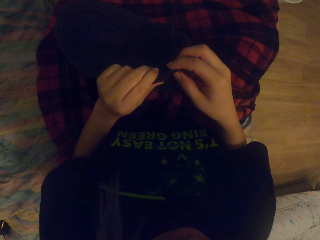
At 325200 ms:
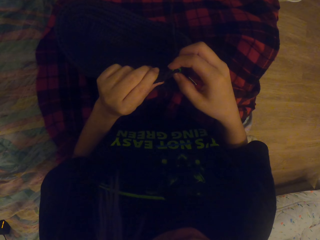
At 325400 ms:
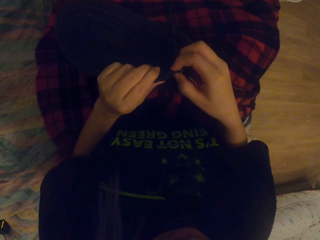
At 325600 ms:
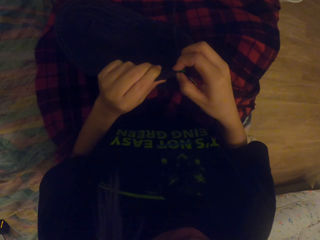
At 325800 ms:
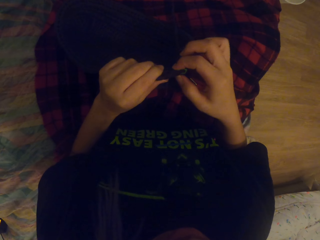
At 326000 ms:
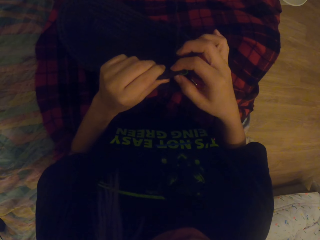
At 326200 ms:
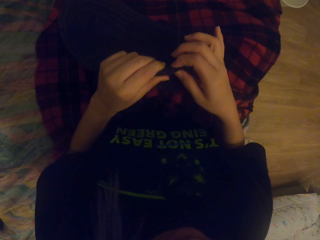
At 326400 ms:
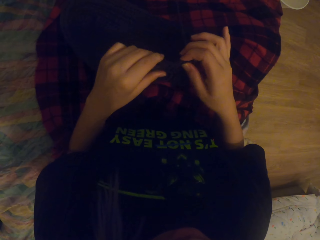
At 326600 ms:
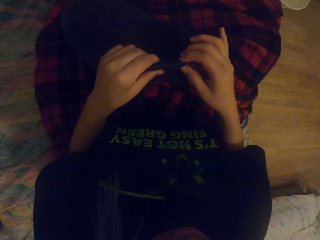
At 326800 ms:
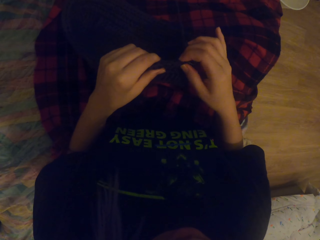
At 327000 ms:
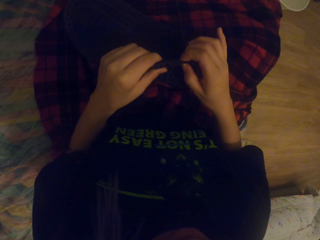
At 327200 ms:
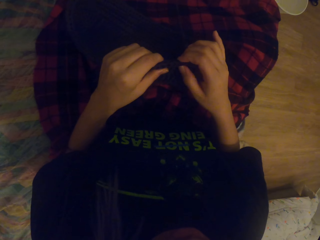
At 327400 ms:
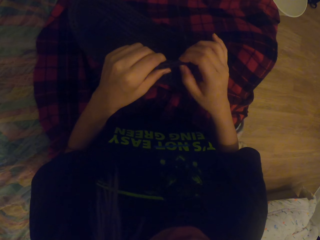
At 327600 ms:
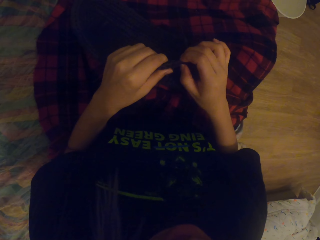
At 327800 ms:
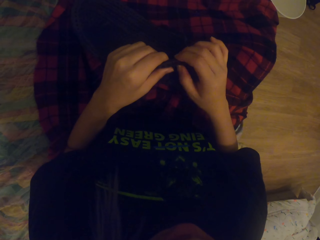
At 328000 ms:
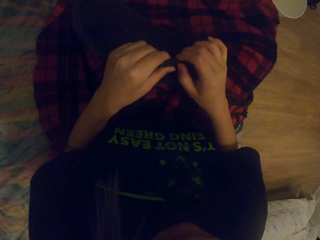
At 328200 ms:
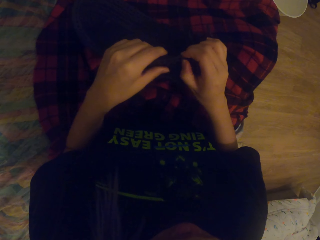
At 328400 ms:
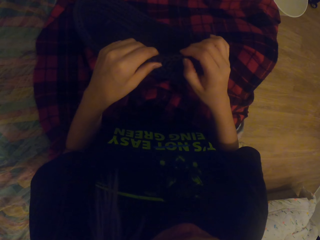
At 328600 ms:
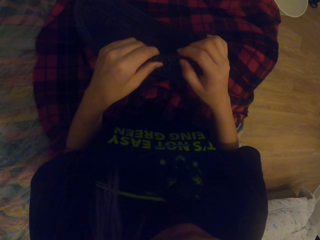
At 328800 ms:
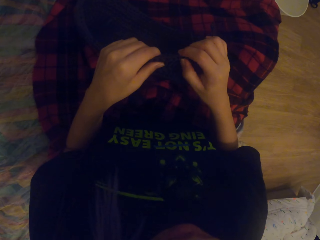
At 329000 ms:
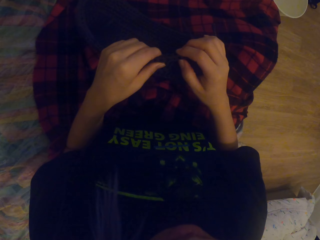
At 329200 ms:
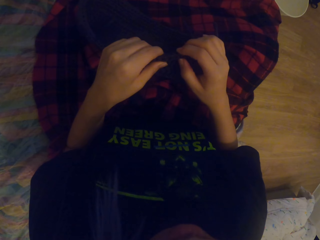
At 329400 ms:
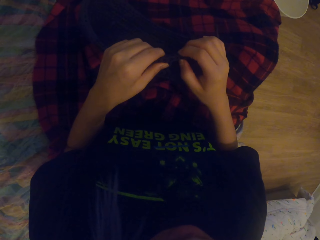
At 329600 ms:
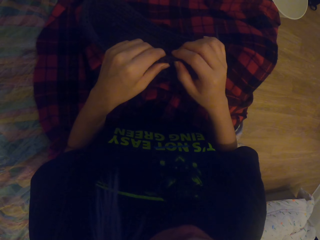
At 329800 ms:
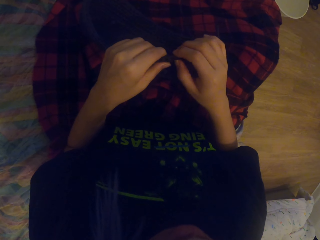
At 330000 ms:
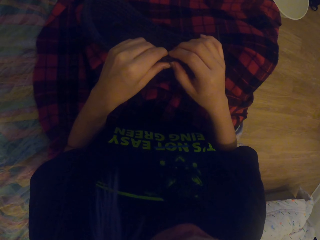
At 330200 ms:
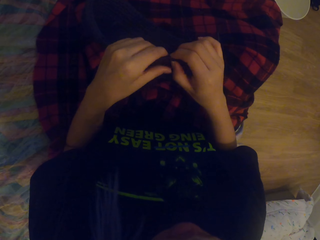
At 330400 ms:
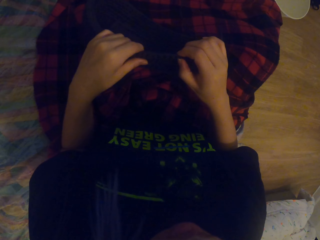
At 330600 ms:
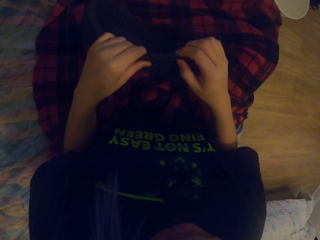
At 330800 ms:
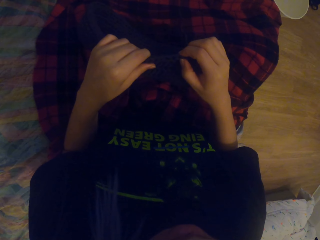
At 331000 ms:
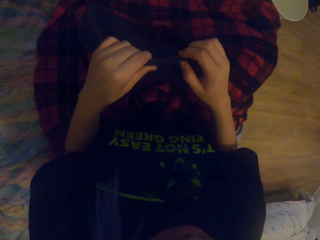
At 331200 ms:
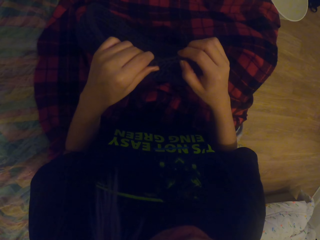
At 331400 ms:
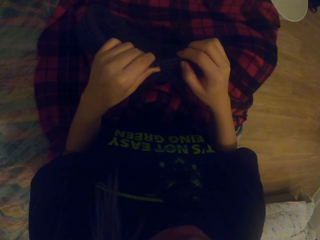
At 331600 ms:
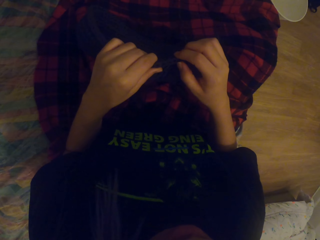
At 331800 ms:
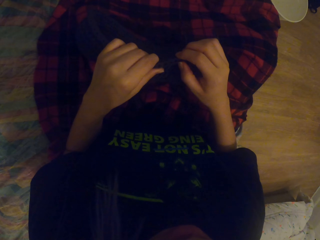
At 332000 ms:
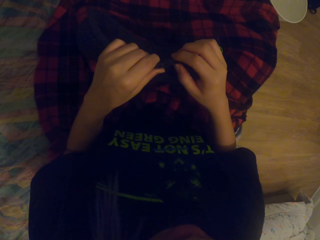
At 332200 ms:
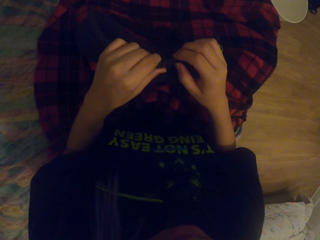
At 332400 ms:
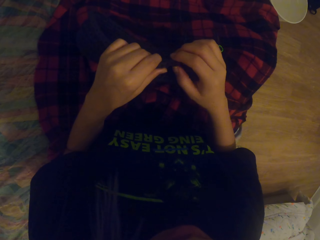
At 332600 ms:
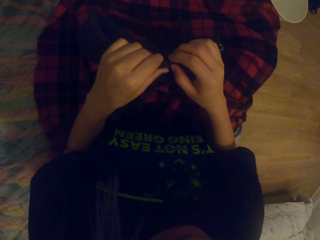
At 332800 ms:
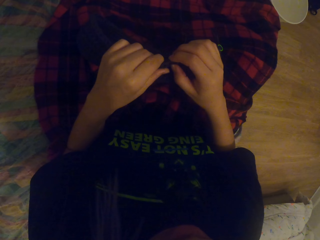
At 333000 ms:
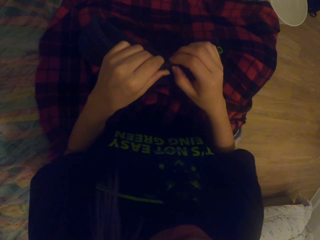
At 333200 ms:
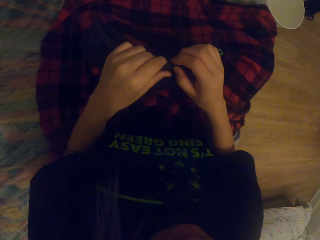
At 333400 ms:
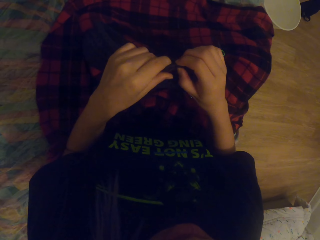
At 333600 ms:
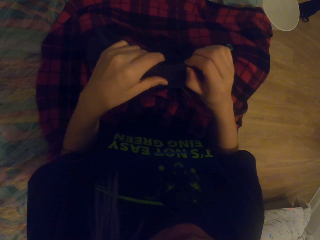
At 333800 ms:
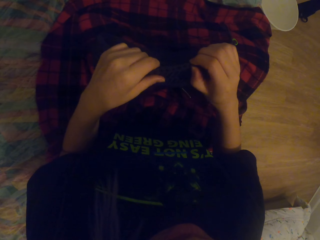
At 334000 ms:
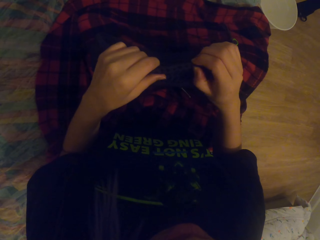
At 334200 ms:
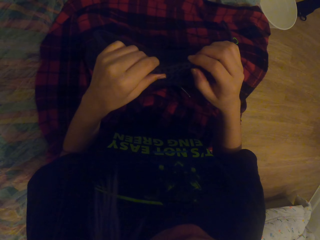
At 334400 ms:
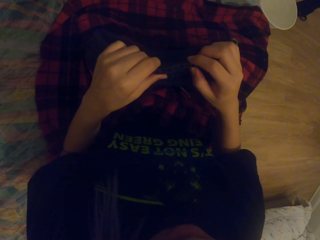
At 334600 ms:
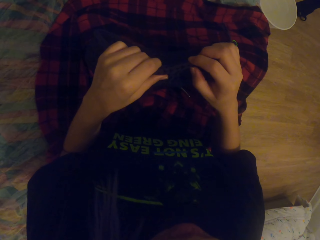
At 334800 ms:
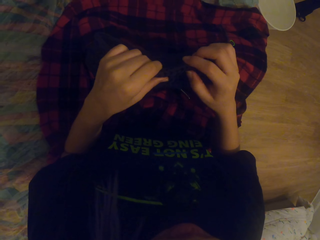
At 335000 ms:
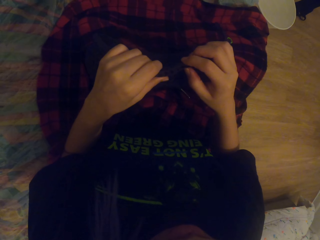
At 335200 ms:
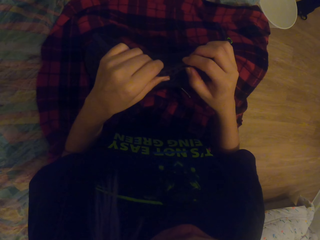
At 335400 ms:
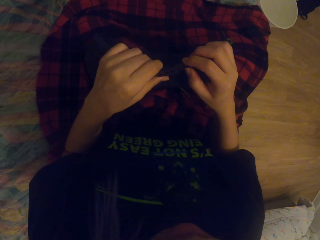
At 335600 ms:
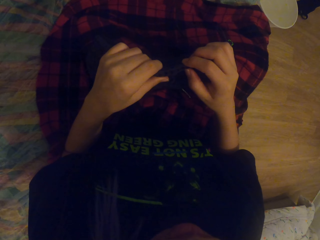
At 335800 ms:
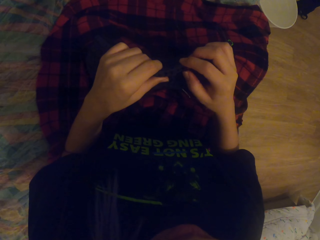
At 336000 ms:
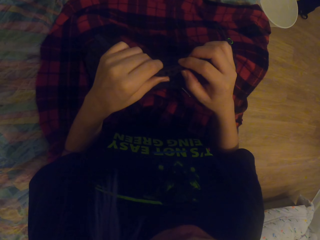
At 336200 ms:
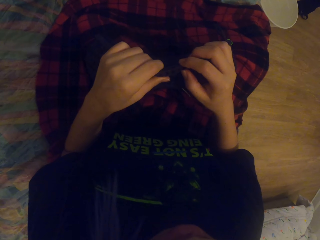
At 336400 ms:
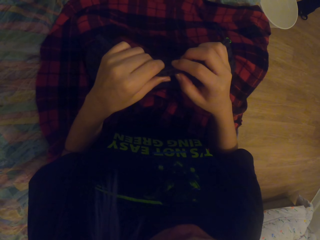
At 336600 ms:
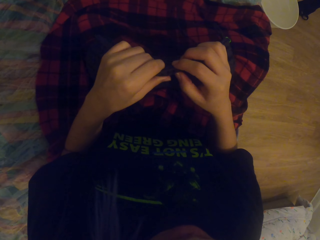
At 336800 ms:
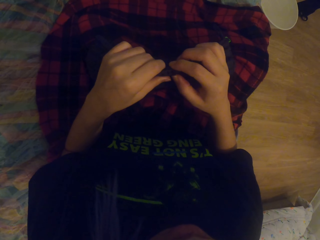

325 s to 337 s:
The camera wearer looks at the fabric. They count the knots of the fabric. They move the hand. They count the knots of the fabric. They move the hand. They count the knots of the fabric.

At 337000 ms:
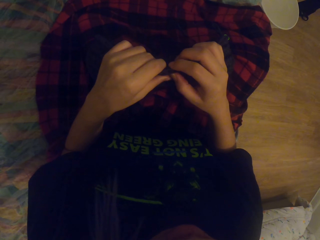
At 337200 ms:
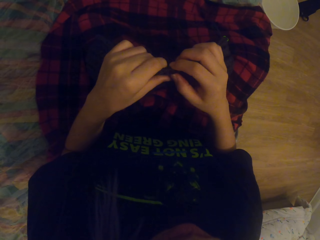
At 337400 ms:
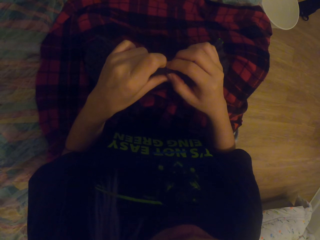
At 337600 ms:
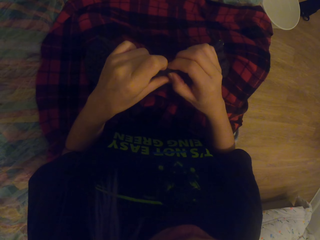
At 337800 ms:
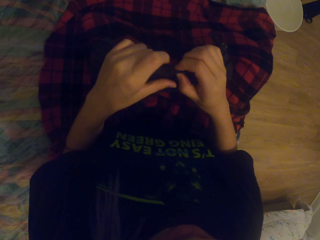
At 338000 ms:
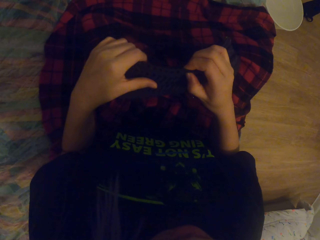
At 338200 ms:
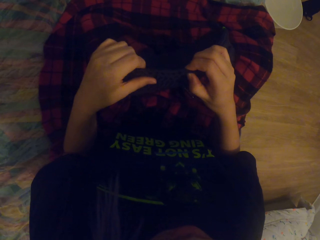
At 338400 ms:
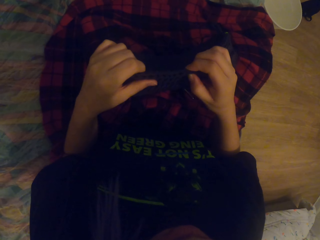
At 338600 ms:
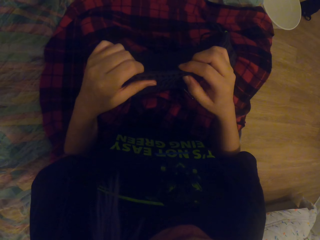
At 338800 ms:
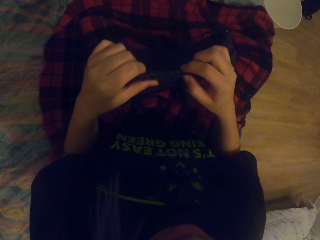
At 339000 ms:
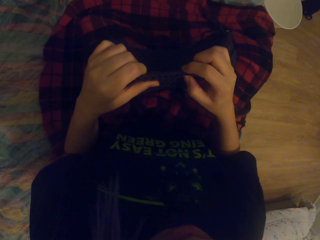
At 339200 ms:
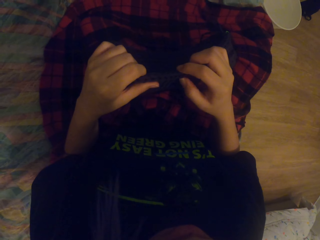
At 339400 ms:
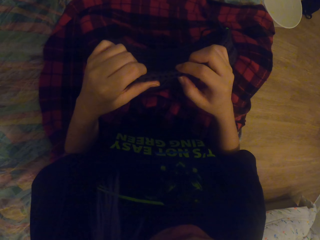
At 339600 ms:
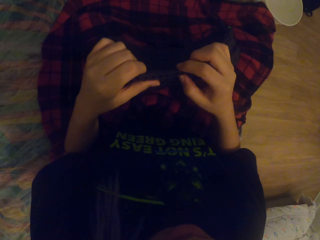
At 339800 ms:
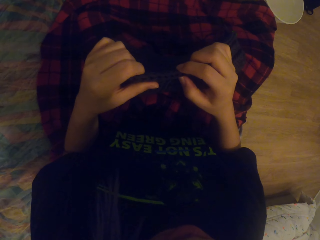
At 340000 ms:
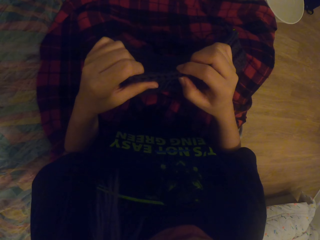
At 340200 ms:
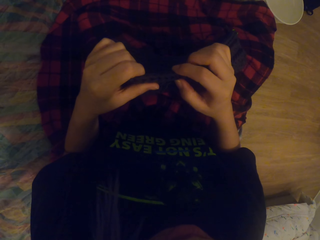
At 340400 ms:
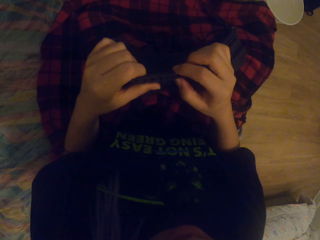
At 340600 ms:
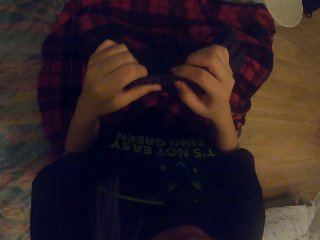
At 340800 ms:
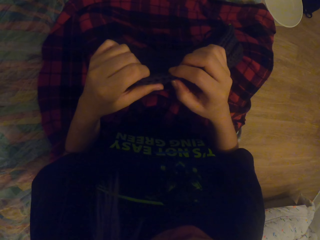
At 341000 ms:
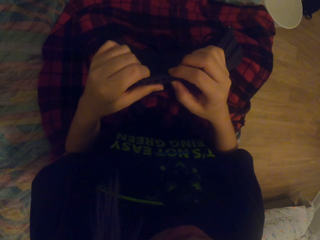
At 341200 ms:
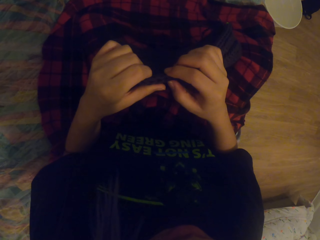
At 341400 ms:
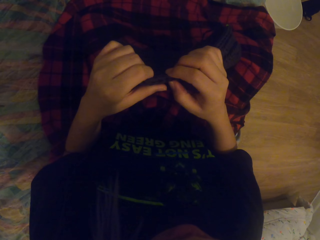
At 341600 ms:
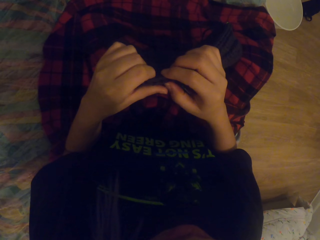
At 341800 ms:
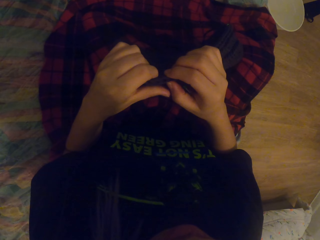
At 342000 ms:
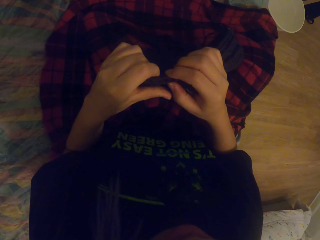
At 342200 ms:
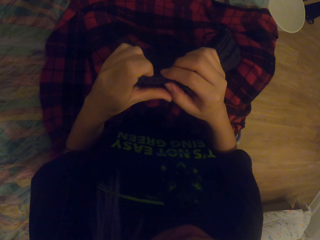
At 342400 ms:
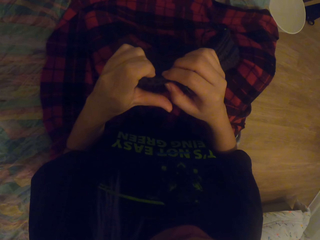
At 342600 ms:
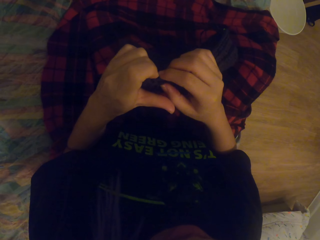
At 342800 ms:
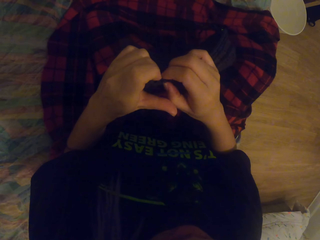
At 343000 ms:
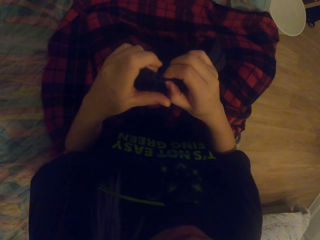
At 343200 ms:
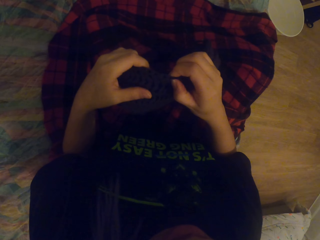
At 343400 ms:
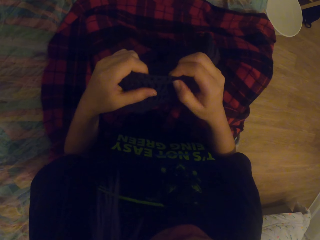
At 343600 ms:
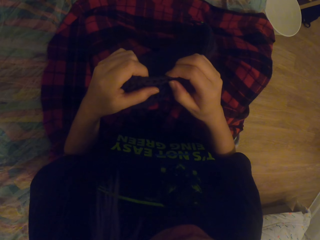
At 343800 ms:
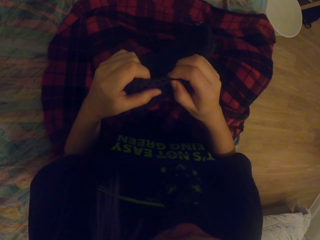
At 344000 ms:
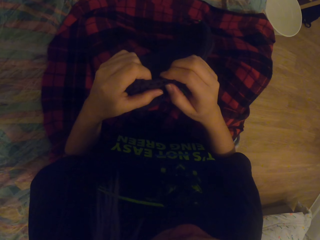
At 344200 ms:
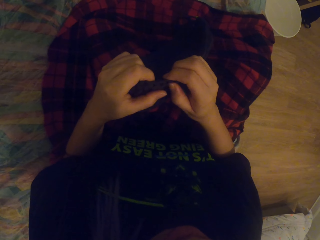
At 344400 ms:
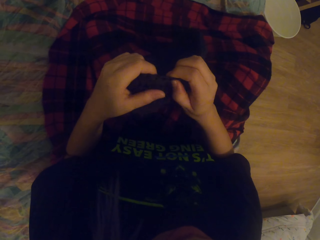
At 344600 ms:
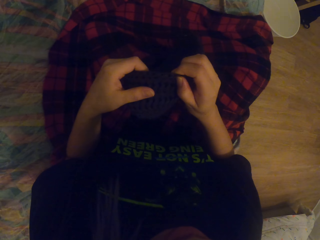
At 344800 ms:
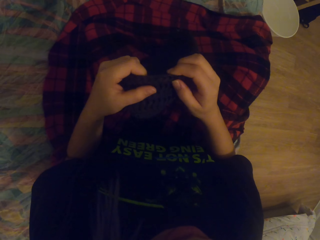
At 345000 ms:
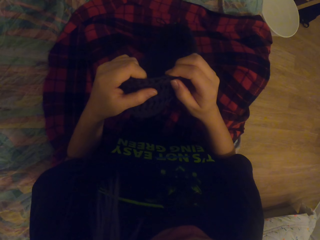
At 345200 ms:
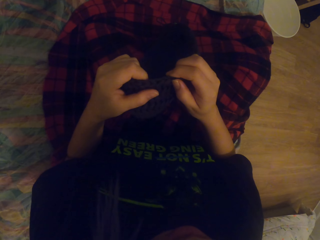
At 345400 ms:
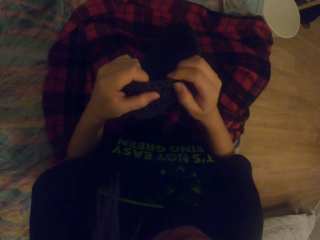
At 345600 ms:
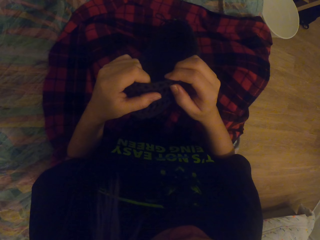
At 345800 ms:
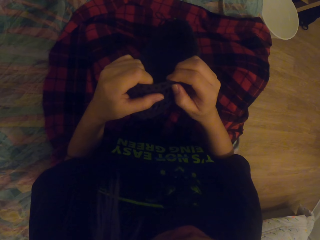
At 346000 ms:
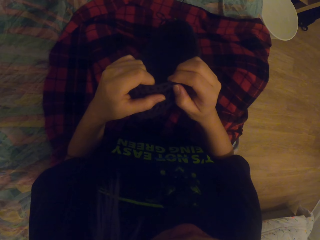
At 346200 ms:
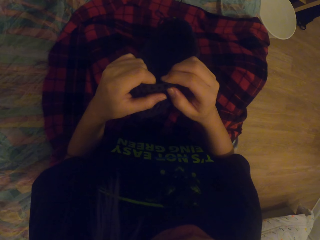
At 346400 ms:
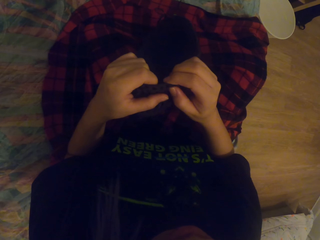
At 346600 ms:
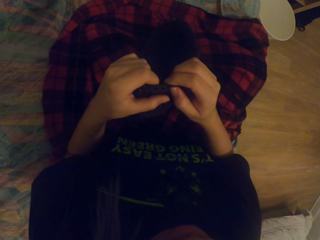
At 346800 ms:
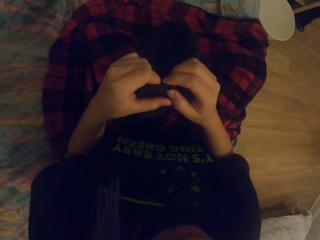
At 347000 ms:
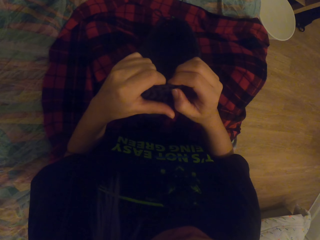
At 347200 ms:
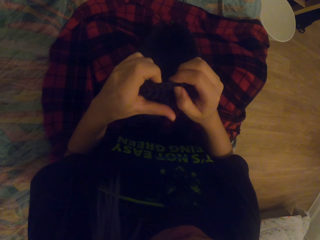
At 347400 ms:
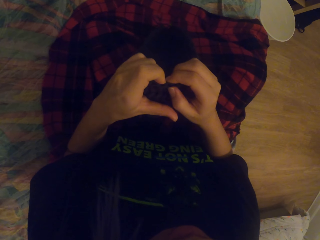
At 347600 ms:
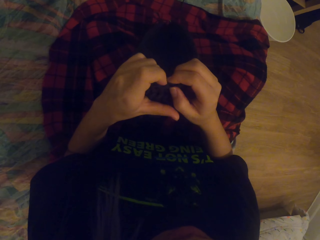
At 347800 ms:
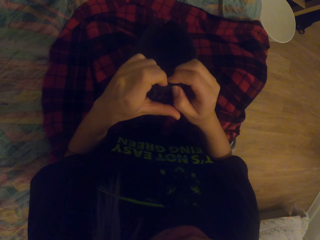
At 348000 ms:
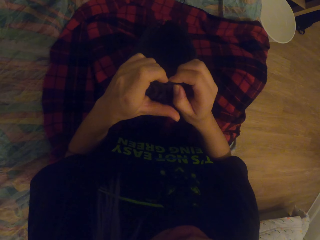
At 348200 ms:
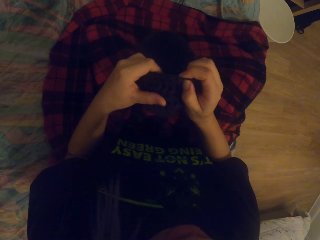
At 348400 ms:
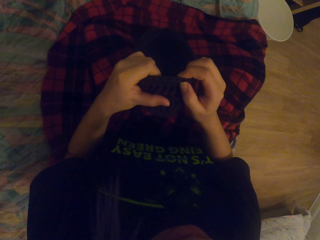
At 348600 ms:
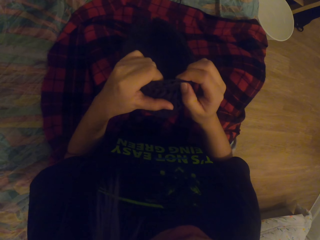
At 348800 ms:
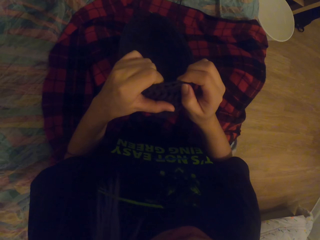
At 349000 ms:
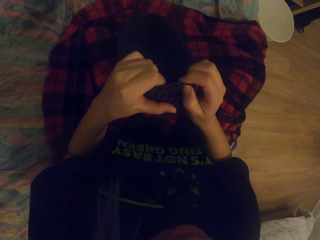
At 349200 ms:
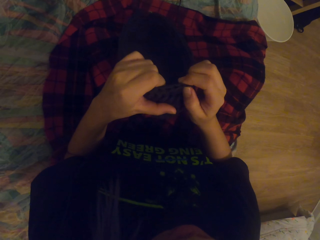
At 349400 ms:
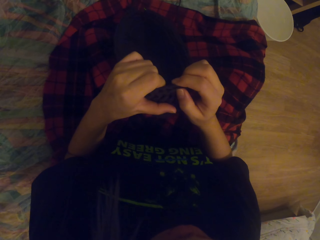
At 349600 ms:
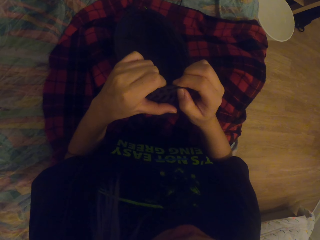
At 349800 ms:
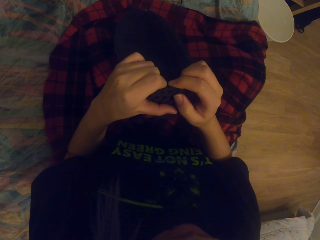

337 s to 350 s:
The camera wearer moves the hand. They count the knots of the fabric. They move the hand. They count the knots of the fabric. They move the hand. They count the knots of the fabric. They move the hand. They count the knots of the fabric.
